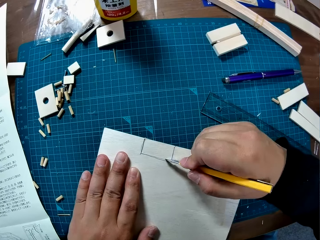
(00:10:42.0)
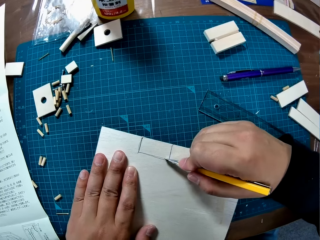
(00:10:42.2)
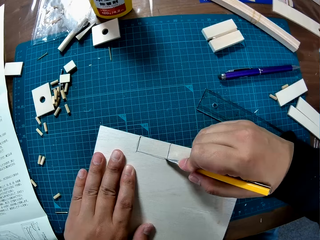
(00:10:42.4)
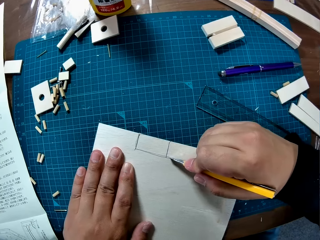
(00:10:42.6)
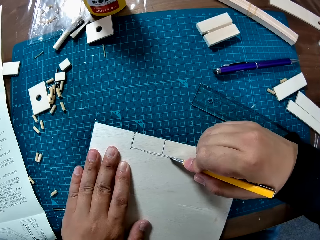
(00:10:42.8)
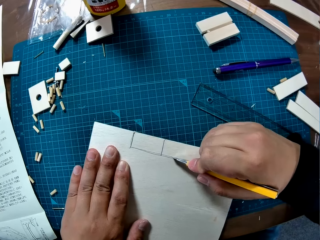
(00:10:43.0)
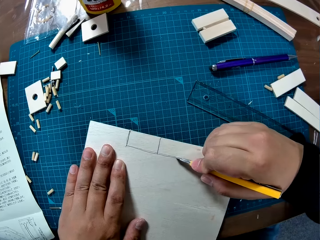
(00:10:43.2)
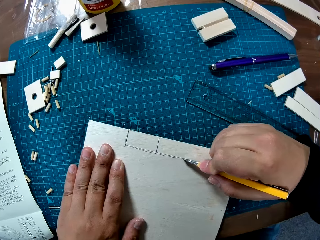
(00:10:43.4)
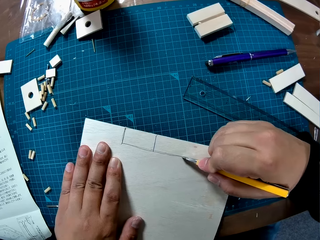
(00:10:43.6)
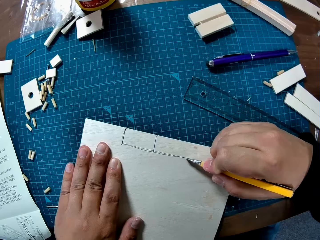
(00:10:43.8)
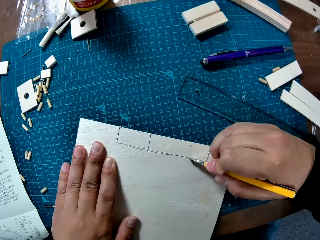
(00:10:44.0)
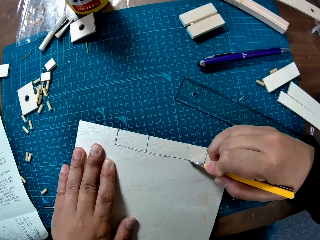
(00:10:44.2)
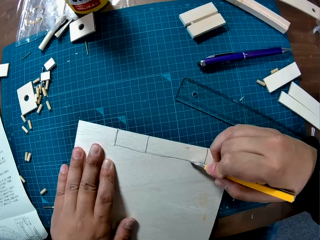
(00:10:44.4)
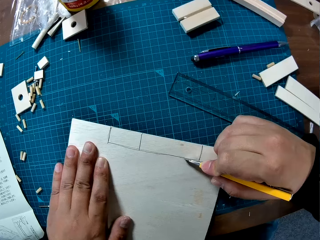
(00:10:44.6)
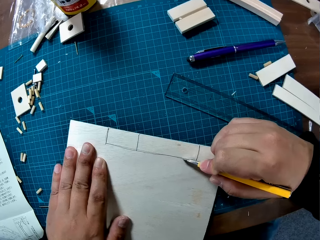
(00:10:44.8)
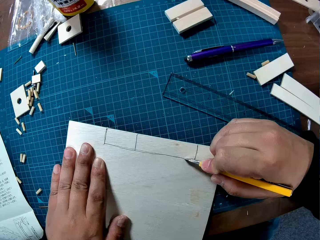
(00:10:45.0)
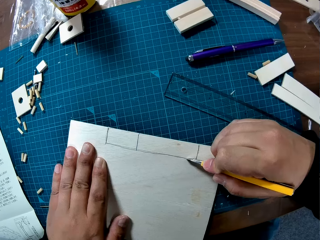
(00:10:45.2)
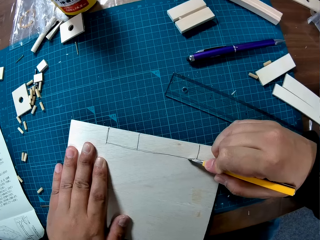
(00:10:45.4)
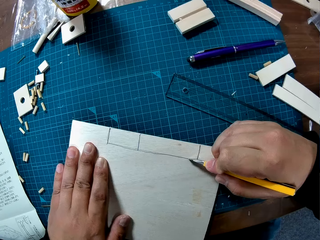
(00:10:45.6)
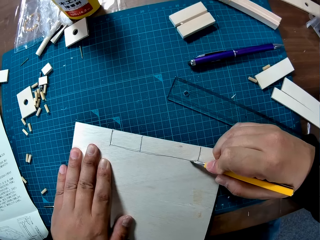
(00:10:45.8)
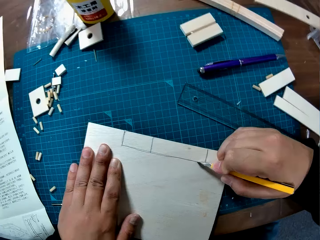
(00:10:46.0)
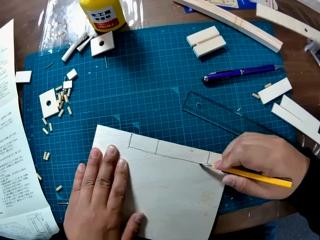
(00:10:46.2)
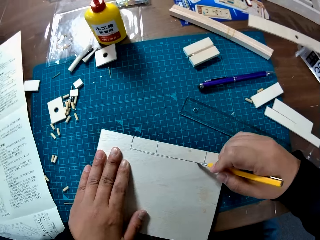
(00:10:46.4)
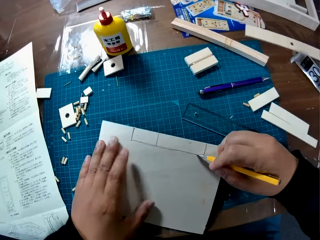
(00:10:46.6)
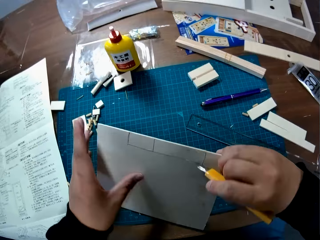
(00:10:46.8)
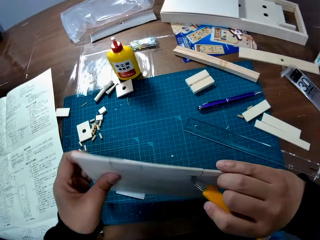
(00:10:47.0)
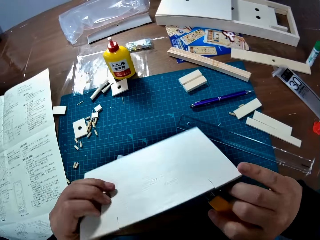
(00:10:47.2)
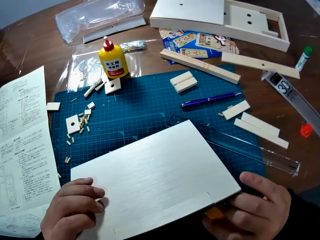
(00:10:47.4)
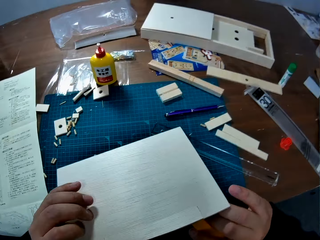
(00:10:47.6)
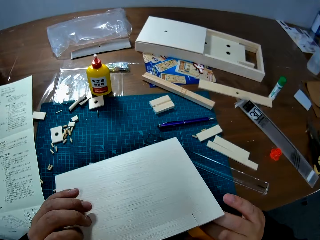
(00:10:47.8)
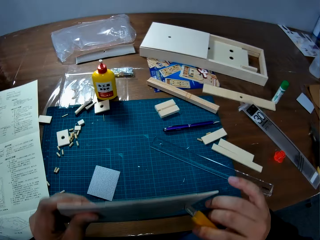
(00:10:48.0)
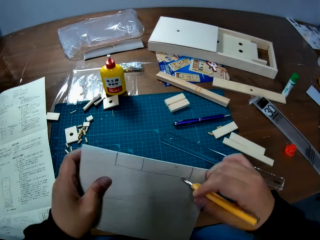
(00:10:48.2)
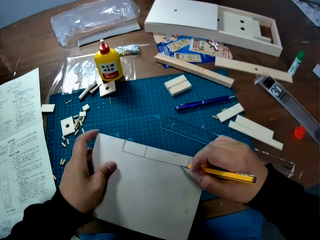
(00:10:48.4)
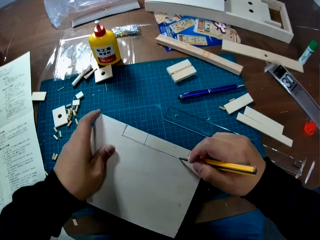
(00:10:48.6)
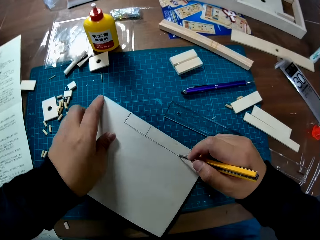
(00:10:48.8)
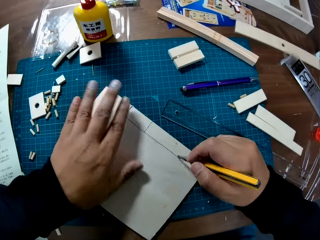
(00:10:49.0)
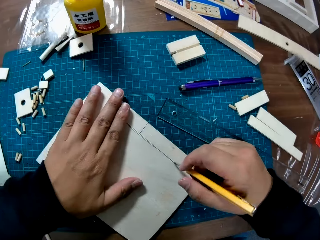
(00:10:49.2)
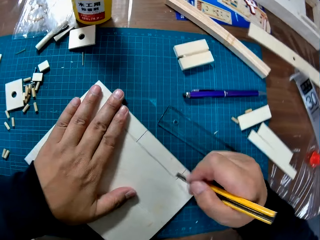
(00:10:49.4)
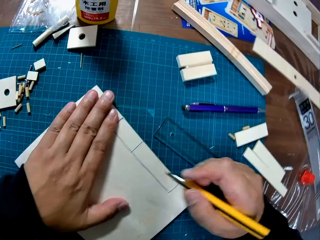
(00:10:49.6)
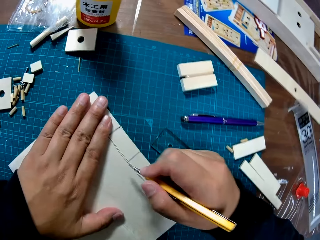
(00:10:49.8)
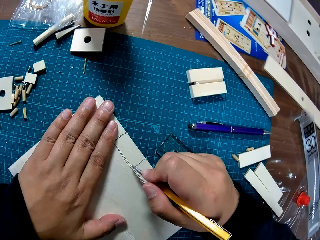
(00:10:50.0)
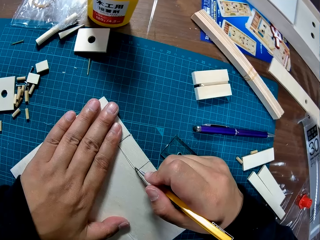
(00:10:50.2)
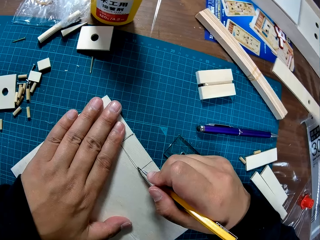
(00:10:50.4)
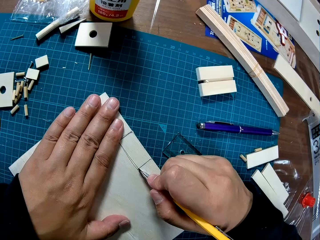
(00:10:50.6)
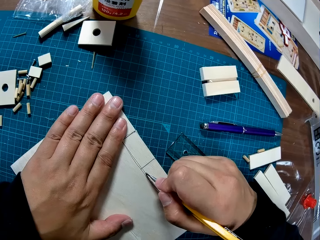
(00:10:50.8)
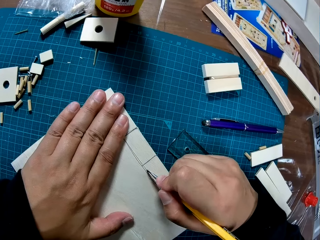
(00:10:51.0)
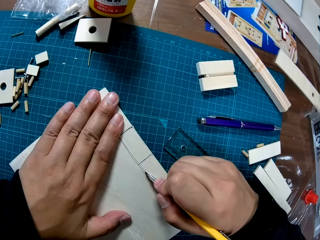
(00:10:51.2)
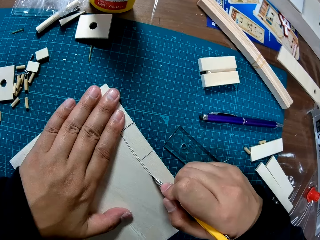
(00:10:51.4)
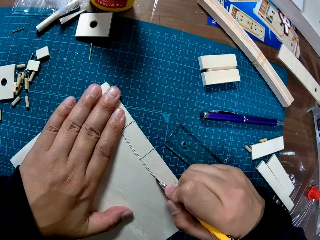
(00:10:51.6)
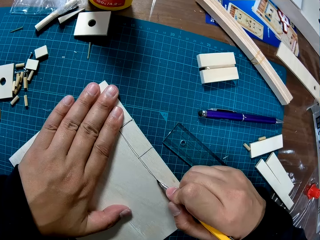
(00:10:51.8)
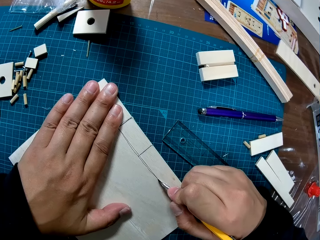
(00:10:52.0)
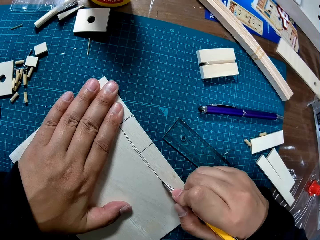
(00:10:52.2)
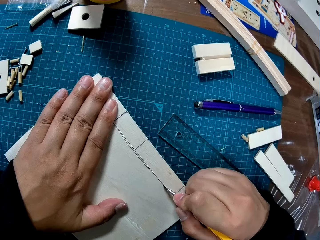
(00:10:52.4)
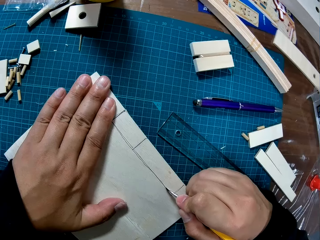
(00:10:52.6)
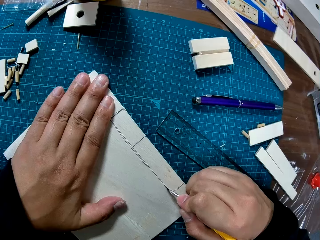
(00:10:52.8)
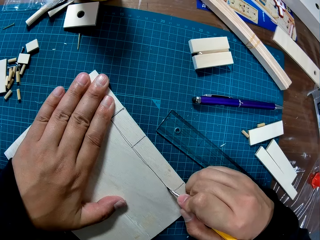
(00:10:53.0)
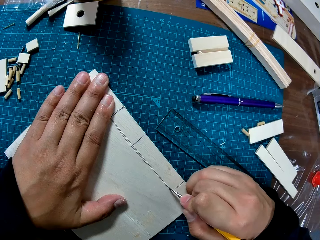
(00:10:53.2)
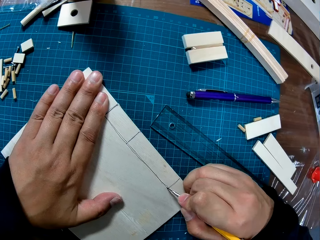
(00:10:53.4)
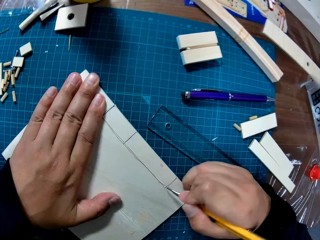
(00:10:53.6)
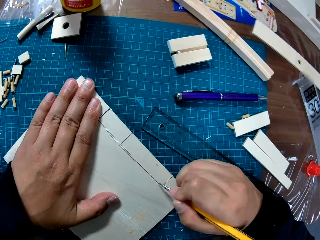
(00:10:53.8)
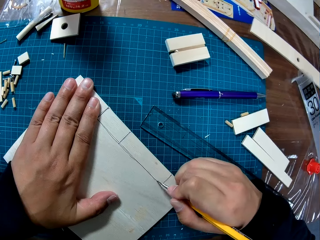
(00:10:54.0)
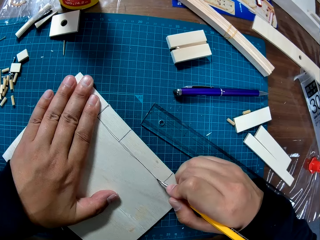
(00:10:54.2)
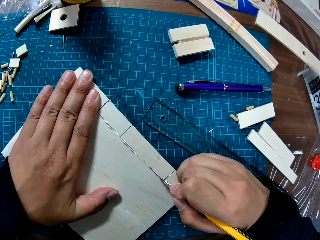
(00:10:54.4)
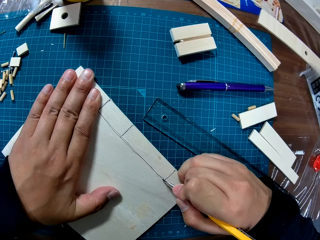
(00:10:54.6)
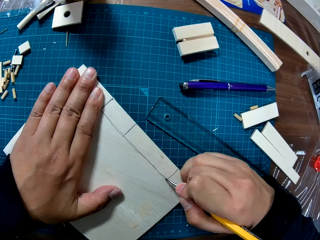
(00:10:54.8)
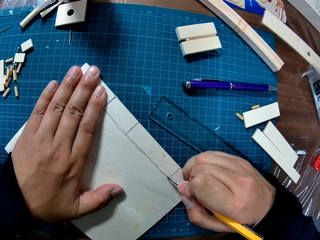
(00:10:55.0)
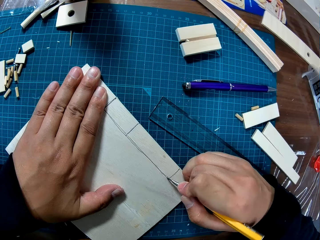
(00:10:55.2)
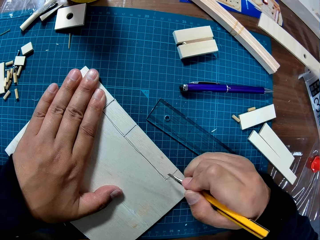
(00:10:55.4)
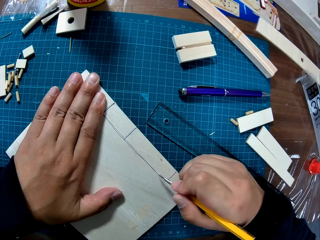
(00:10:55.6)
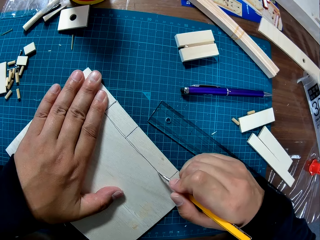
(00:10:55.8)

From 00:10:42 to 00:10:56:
The camera wearer holds the laser craft. They turn the wood sheet over. They place the wood sheet on the table. They cut the wood sheet with the snap knife.

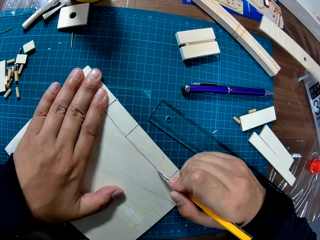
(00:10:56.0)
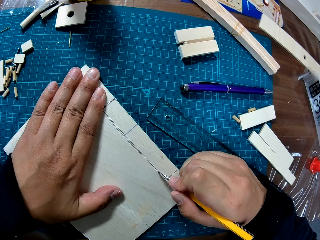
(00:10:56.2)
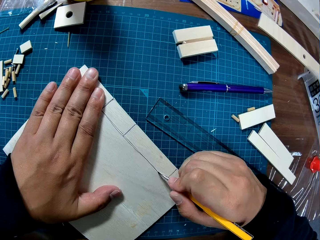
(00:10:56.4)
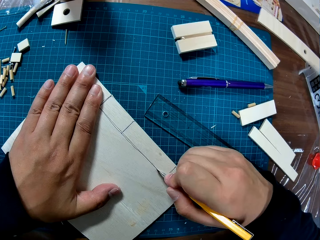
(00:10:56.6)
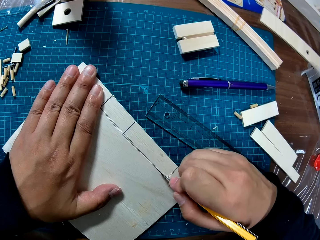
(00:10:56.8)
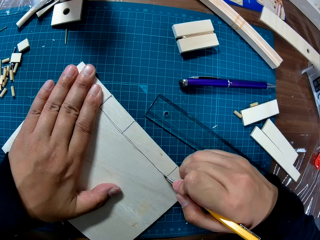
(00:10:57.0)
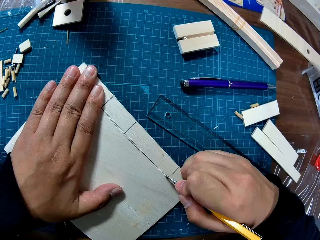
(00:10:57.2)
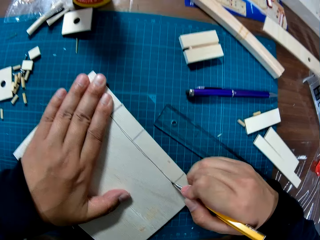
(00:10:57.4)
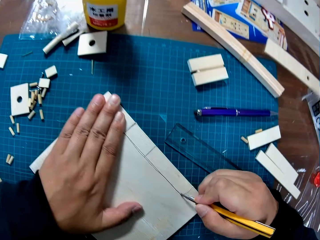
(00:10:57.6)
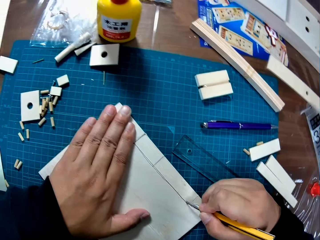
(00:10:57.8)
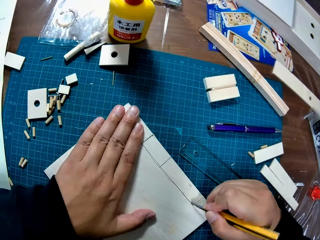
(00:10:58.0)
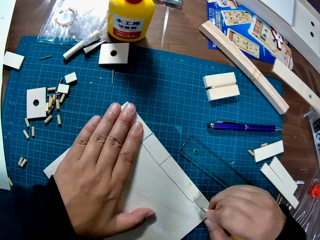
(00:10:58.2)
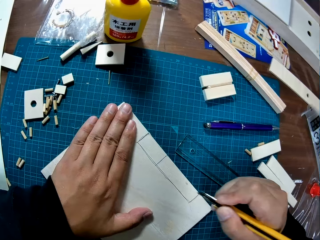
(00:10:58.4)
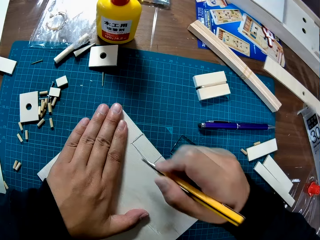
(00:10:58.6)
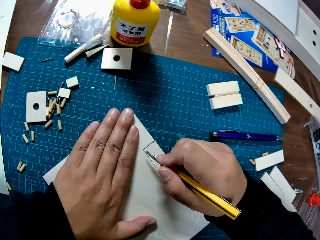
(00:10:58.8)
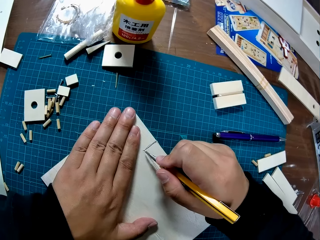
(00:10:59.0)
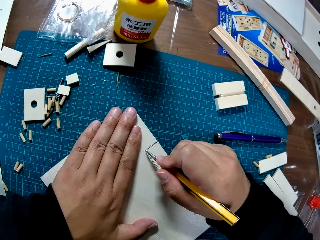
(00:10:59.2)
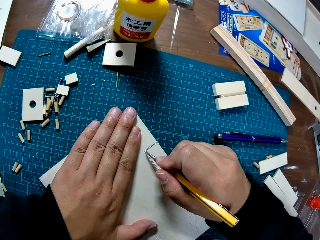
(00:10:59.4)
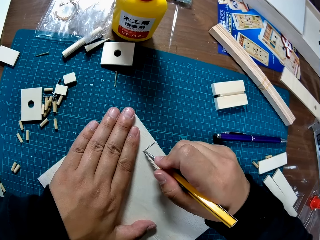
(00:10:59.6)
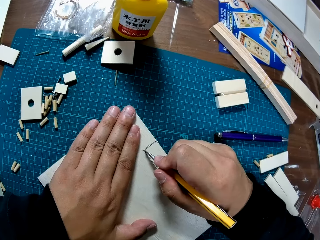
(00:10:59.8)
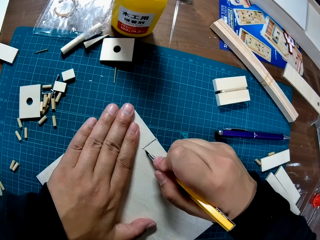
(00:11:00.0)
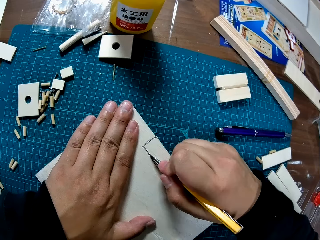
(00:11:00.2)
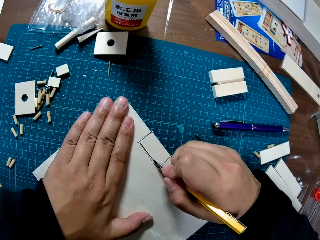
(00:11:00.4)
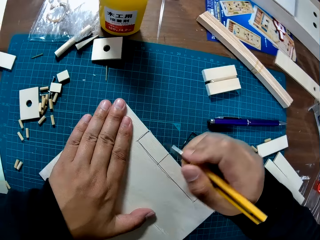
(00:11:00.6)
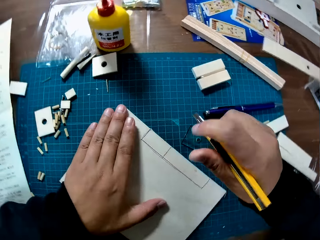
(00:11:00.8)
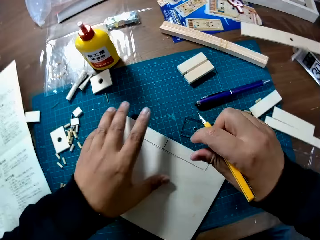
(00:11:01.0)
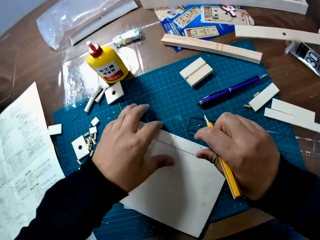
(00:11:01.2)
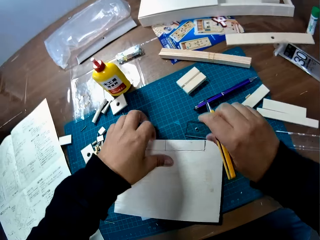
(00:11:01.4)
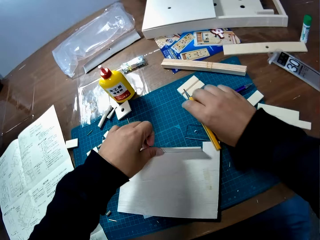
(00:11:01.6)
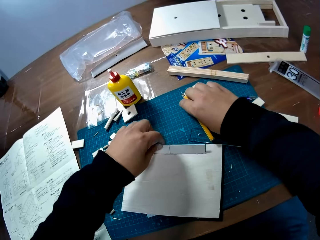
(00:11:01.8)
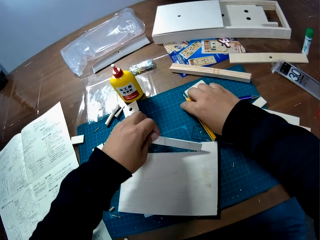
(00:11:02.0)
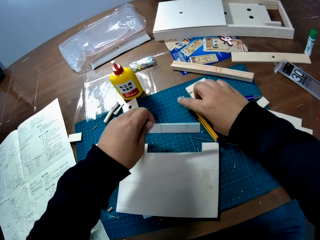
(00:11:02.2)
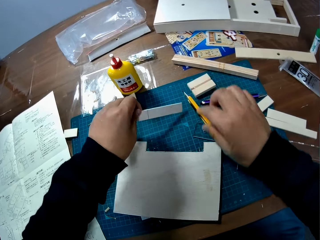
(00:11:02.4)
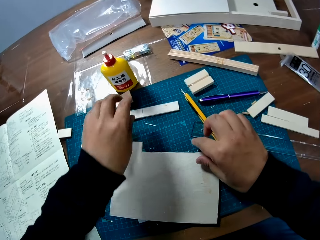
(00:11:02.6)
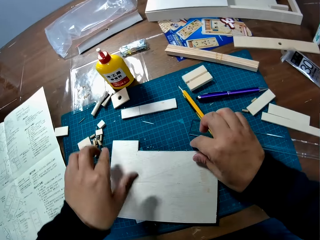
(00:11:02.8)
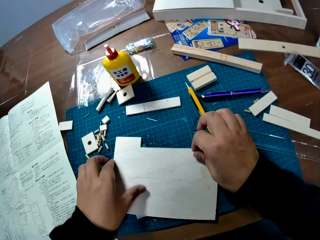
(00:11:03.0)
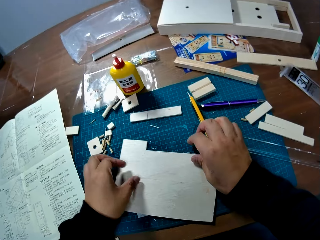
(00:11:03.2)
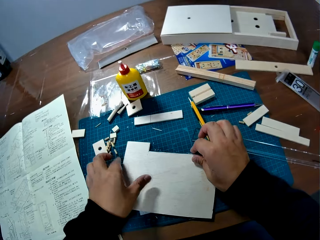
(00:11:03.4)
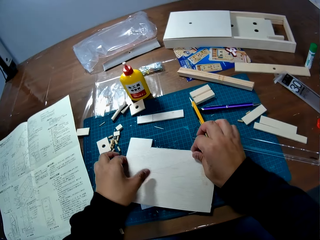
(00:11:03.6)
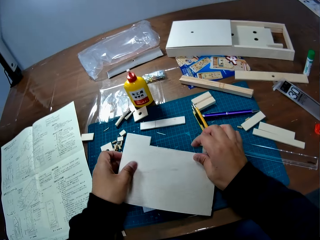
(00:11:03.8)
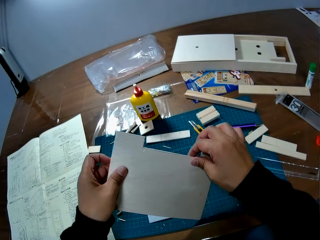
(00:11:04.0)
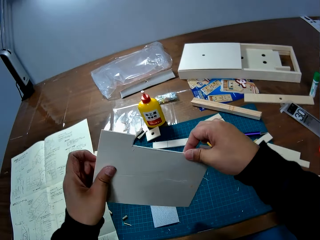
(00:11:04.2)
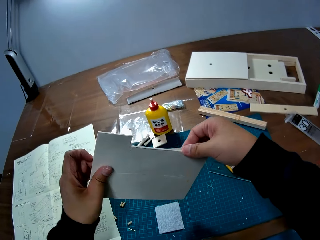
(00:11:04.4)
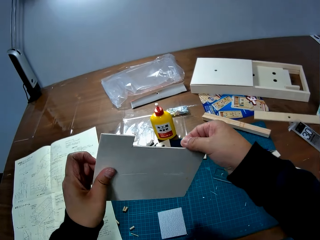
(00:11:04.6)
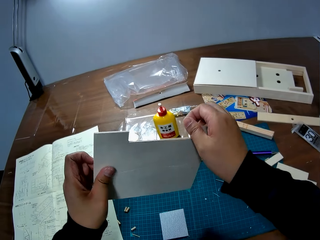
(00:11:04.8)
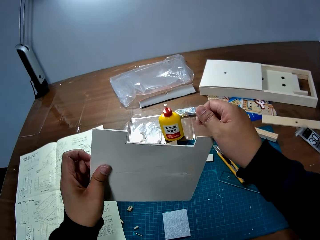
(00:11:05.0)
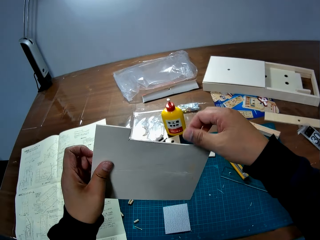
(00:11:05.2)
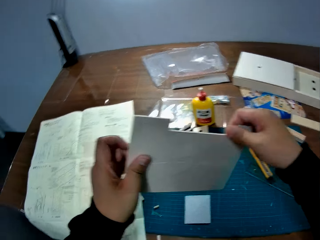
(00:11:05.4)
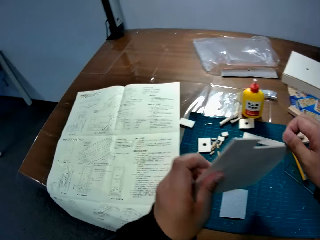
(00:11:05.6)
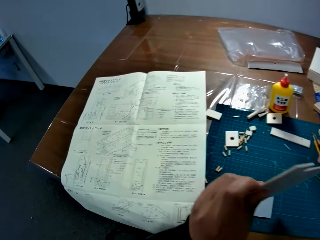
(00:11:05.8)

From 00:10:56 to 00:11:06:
The camera wearer removes the cut piece from the wood sheet. They place the snap knife on the table. They drop the cut piece on the table. They hold the laser craft. They take the wood sheet from the table.
